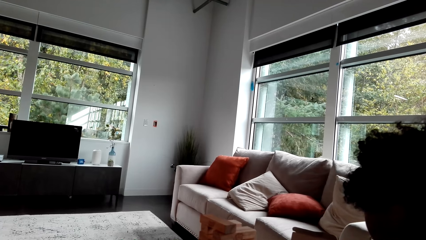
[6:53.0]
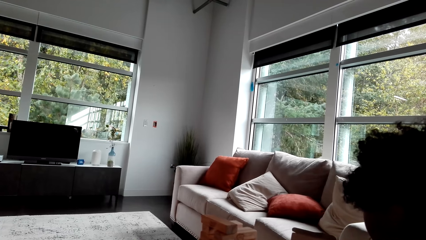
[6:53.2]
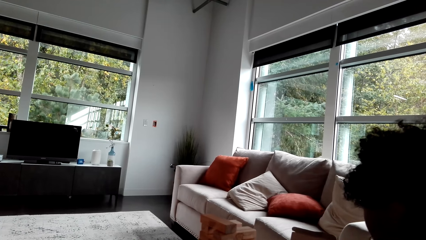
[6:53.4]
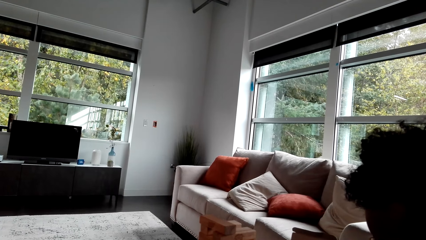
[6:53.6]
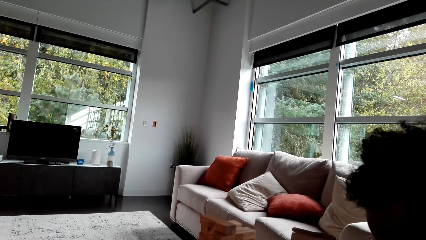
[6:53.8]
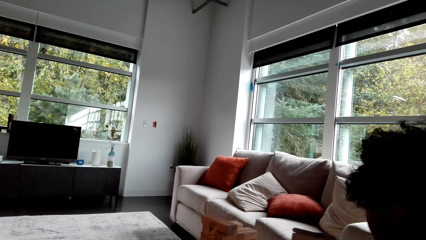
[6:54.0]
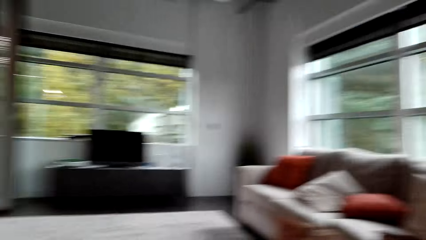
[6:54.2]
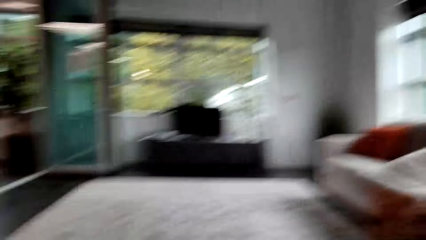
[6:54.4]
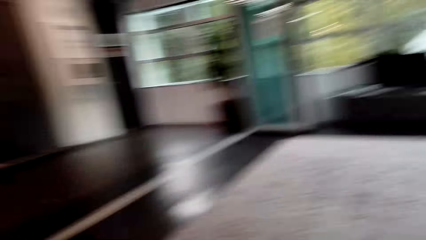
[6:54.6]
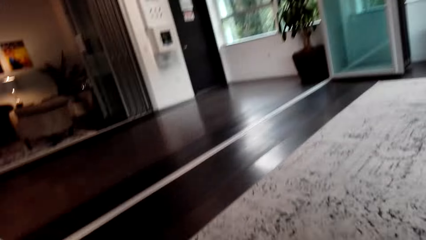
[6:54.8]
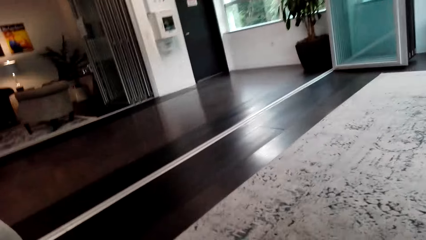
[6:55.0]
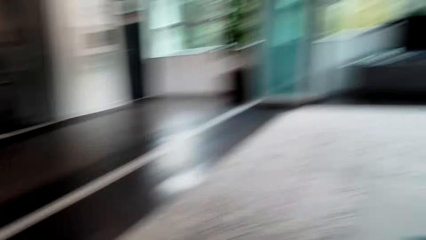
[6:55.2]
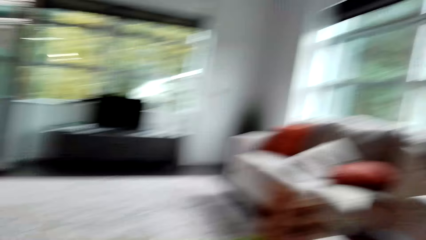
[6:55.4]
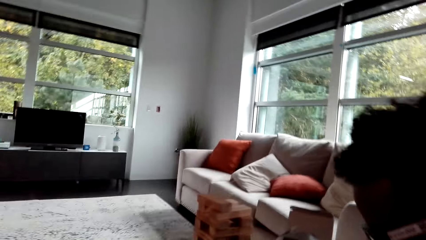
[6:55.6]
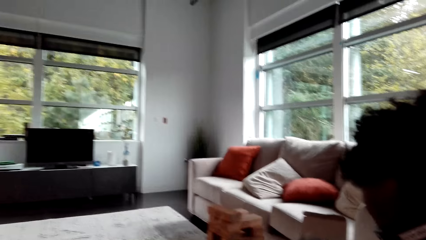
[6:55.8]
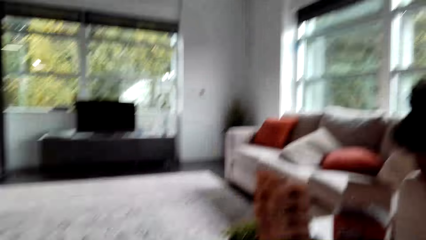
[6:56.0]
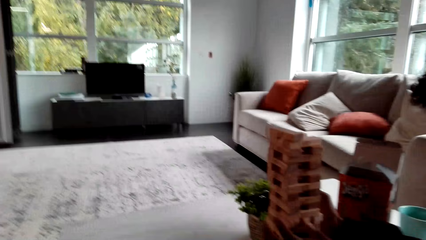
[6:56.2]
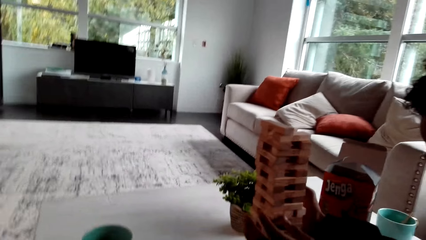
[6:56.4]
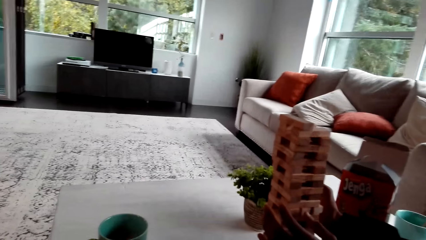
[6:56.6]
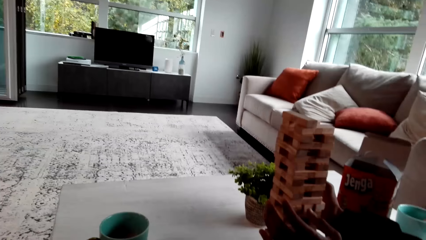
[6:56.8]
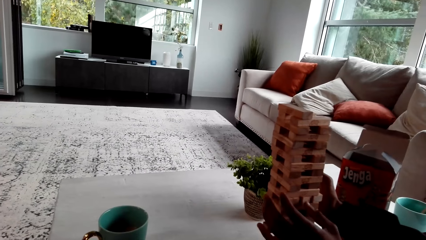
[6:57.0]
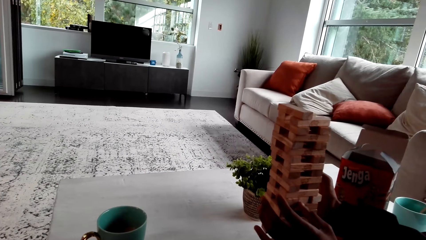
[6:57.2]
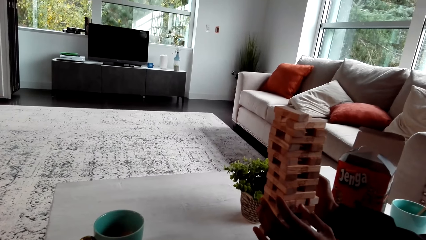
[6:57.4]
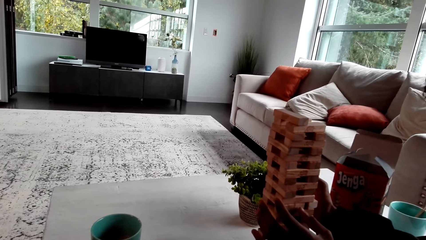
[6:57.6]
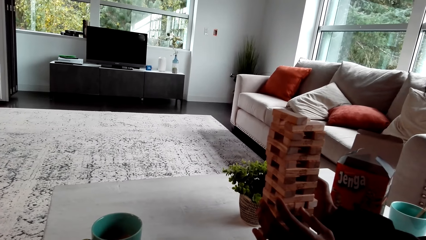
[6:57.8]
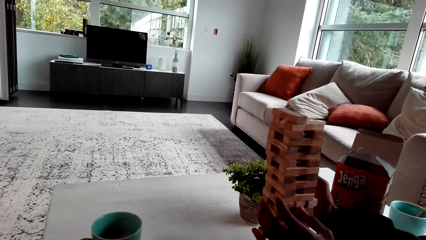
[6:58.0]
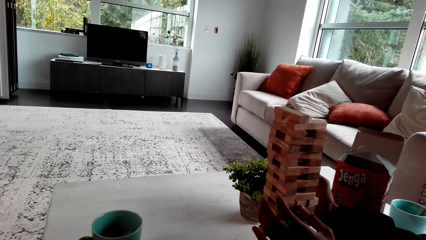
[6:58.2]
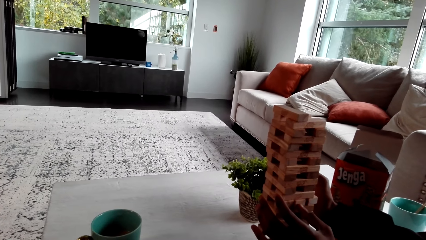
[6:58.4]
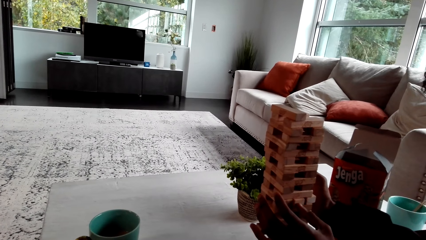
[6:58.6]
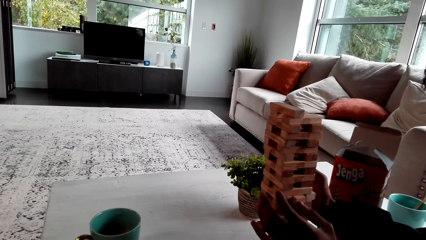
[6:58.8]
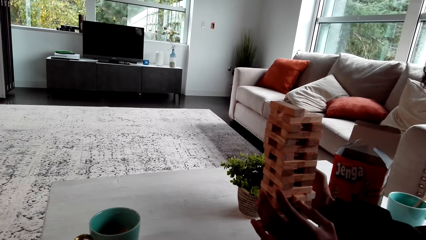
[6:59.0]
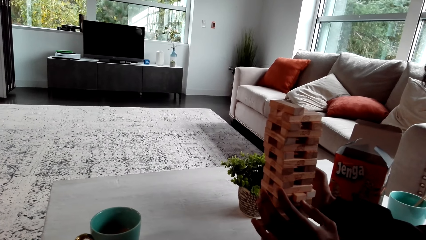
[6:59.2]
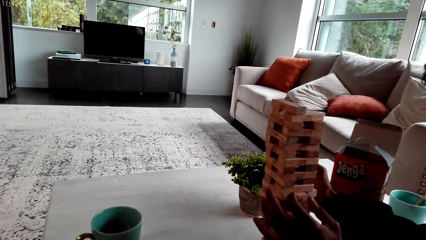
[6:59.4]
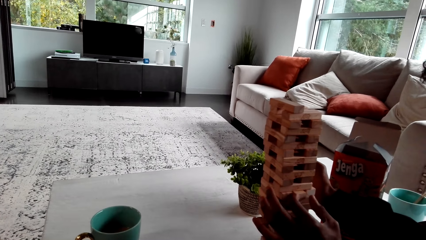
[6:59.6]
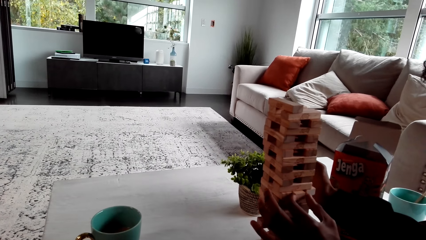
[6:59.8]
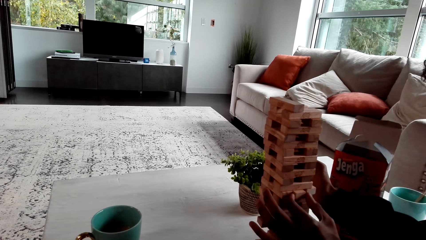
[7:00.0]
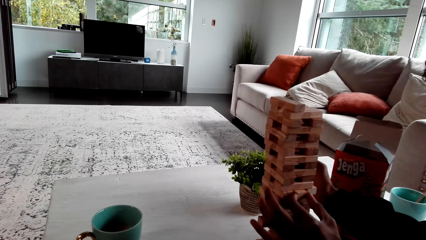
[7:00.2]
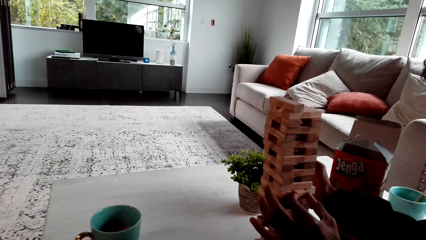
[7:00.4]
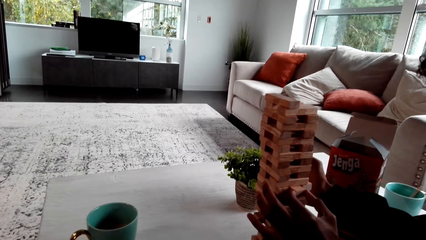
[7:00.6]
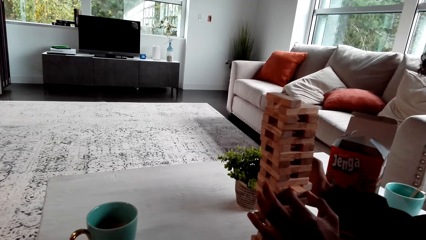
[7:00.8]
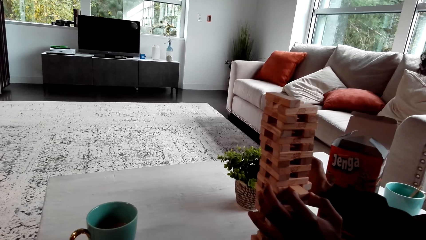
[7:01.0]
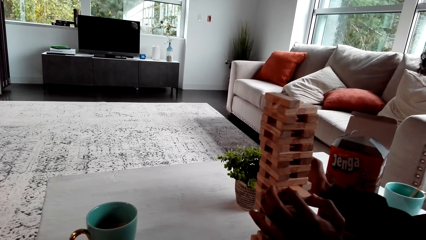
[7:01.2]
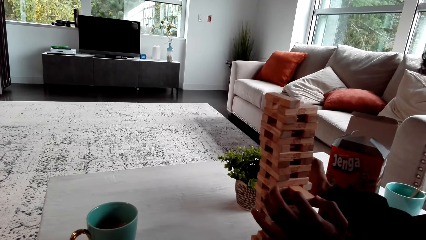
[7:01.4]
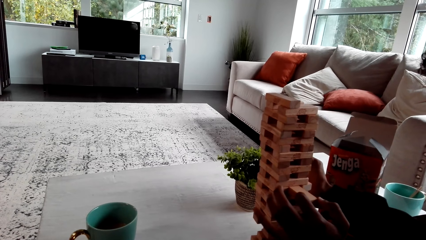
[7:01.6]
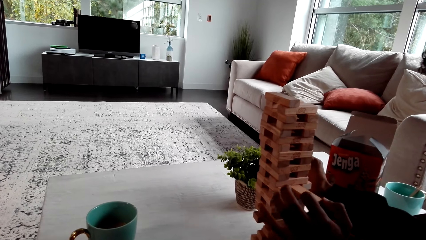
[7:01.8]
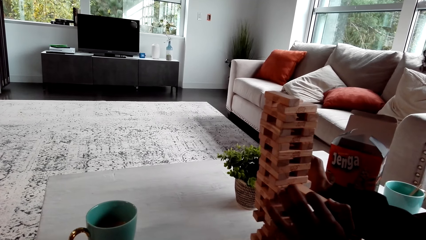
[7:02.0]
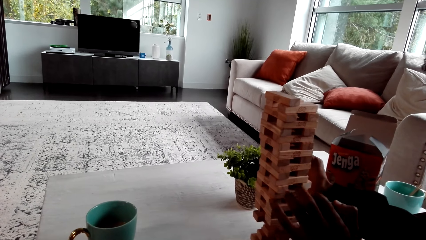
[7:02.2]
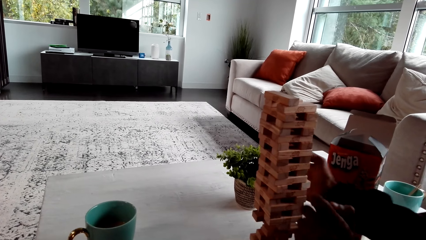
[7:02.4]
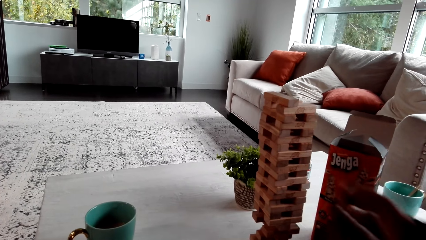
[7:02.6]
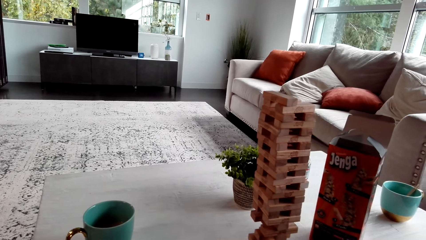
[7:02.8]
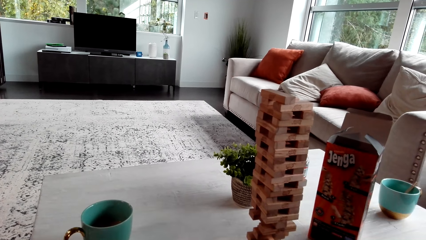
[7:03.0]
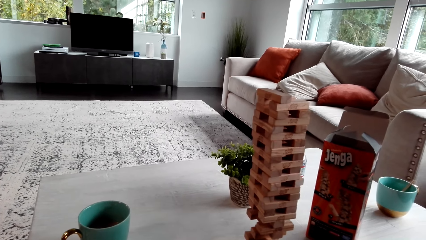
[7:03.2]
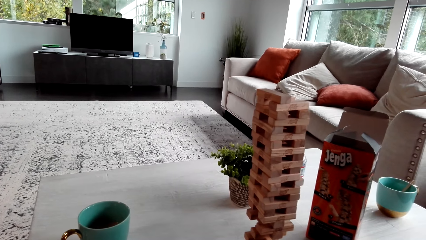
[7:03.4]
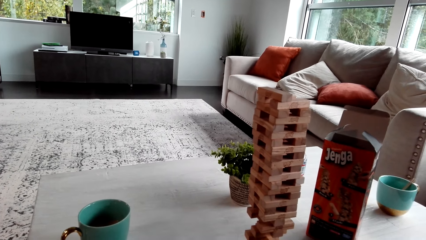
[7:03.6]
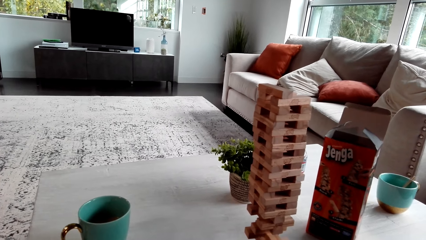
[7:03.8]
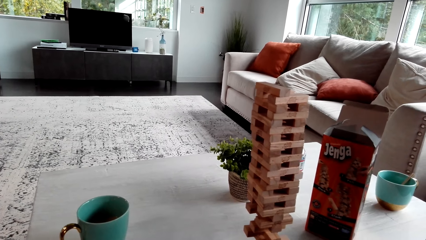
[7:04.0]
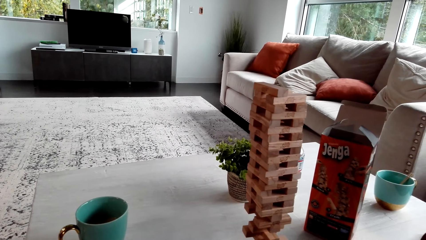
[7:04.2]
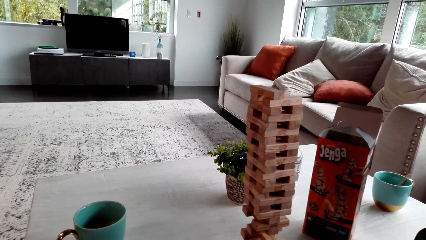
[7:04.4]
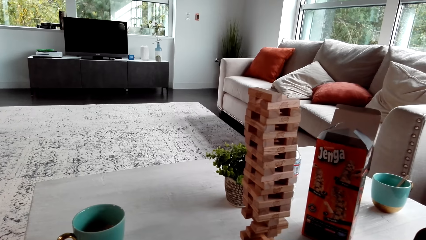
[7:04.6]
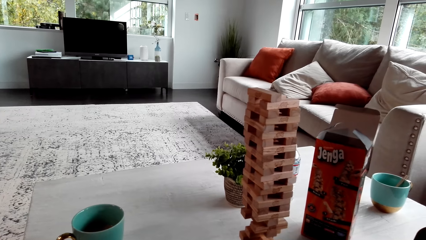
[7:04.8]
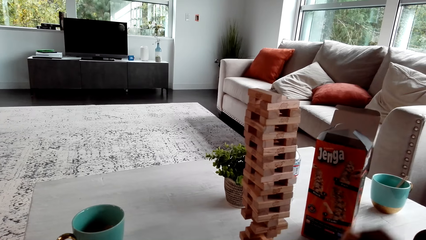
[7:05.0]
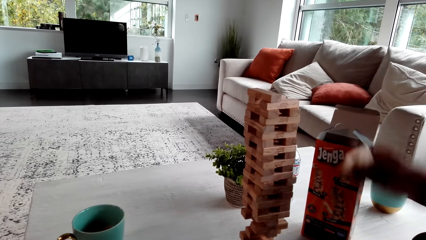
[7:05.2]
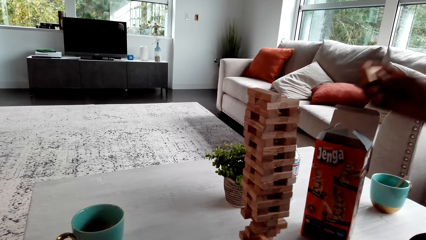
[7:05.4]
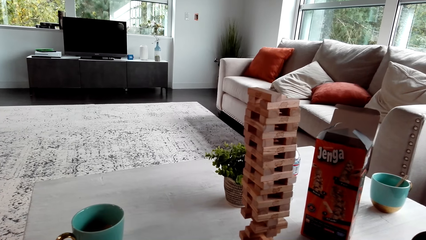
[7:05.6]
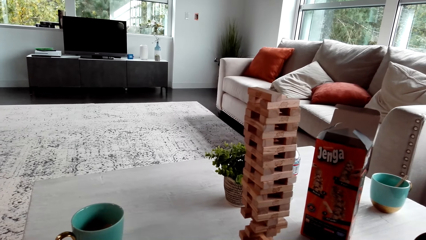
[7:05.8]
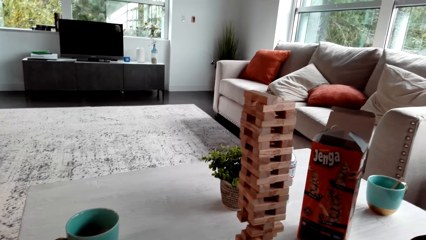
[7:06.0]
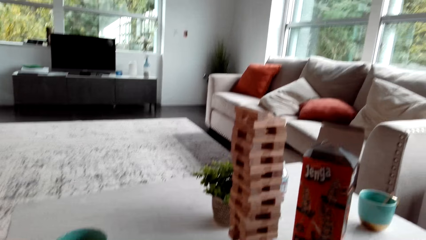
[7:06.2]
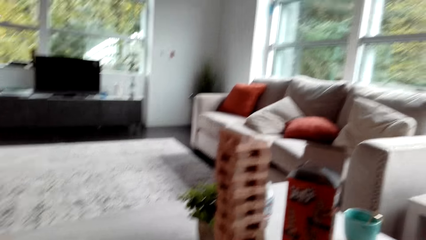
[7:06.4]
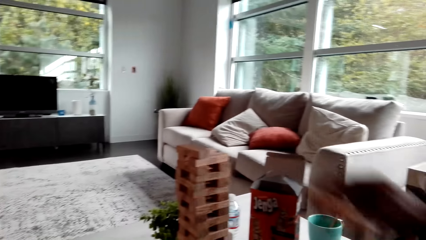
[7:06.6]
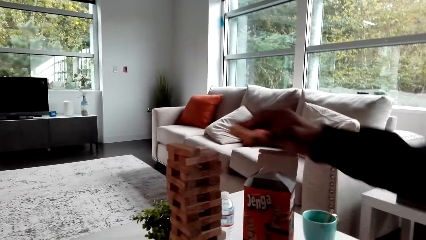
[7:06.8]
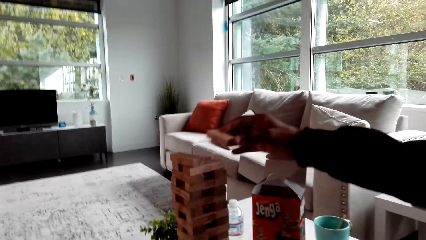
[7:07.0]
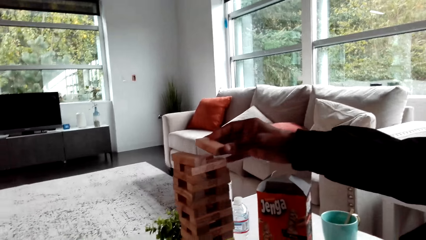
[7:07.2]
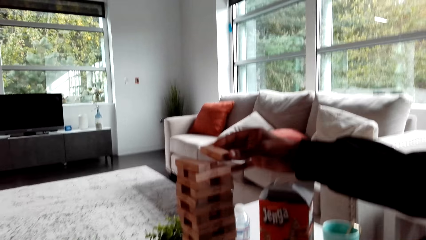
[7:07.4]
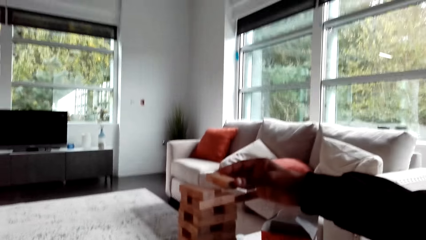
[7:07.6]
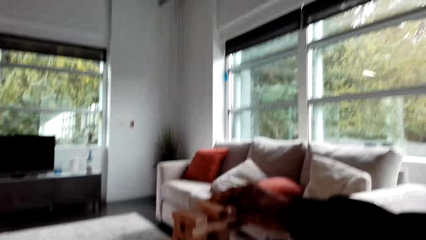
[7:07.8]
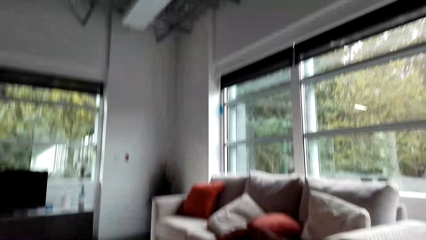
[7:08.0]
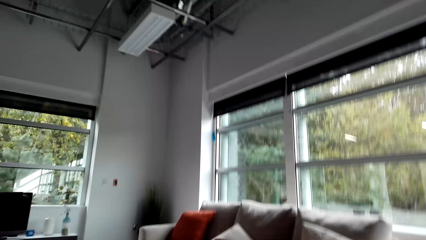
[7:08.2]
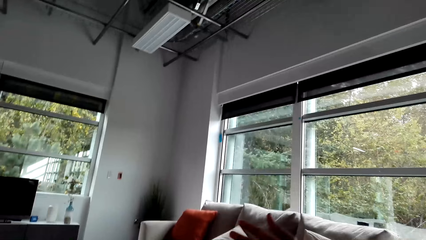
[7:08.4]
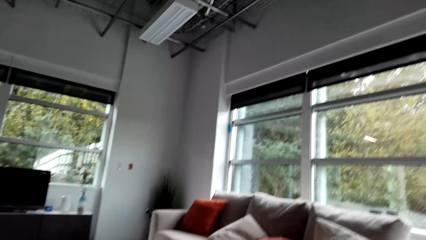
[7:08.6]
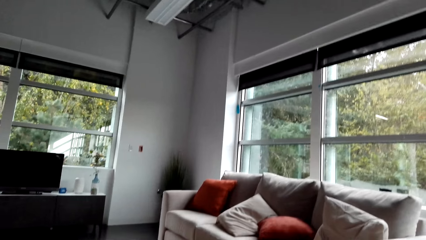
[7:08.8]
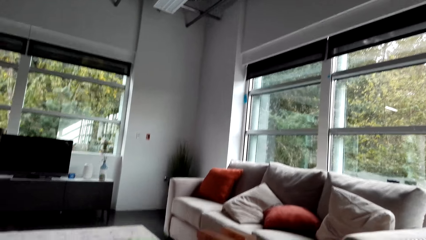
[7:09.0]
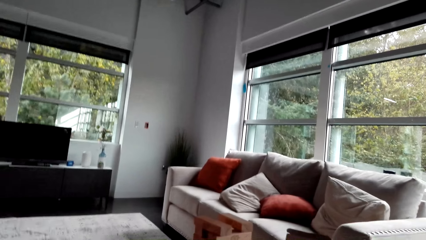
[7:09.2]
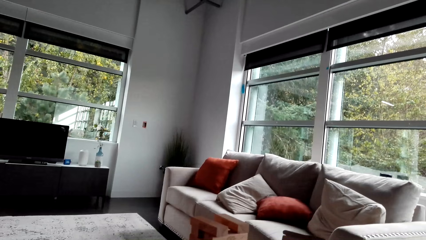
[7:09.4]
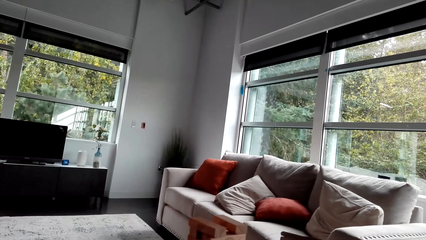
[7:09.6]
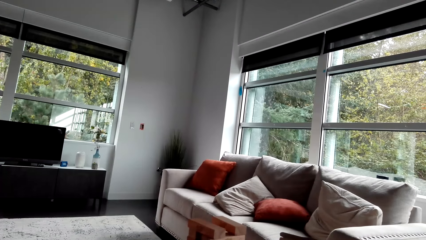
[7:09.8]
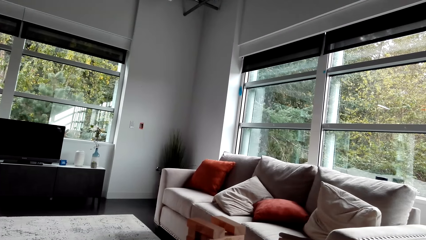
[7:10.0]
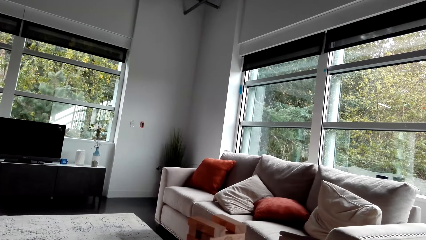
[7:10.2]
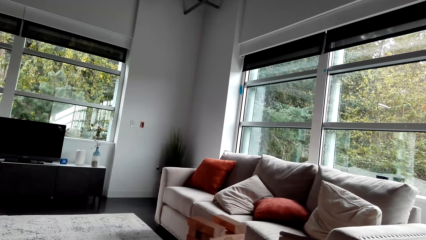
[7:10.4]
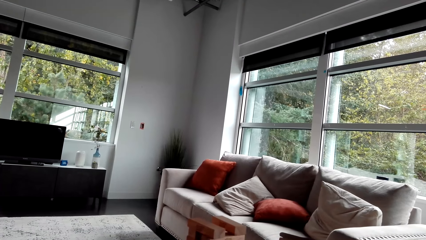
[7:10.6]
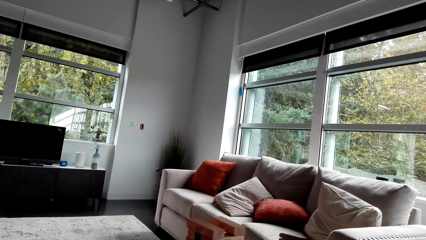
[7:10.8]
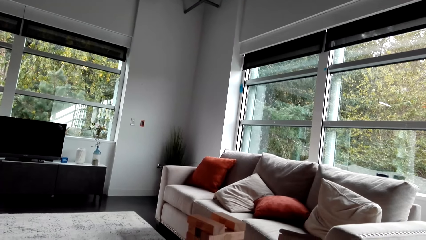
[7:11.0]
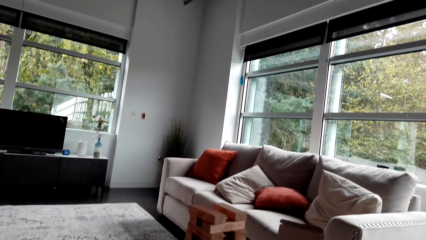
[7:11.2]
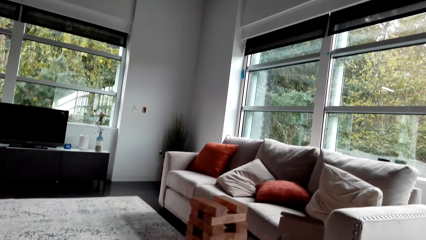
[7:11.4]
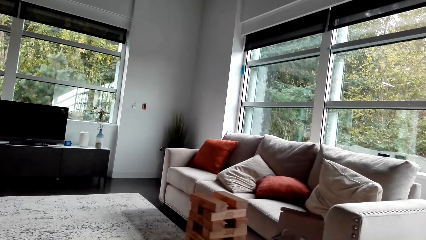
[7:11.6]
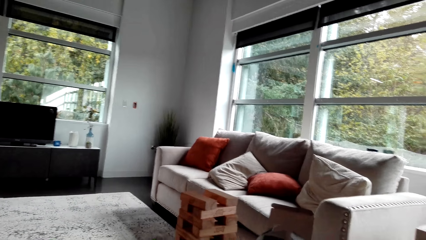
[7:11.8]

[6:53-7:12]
The camera wearer looks around the house. A man removes a jenga wood puzzle or block. The man drops the block. The man makes the jenga block. The camera wearer looks around. They look at the jenga block.
